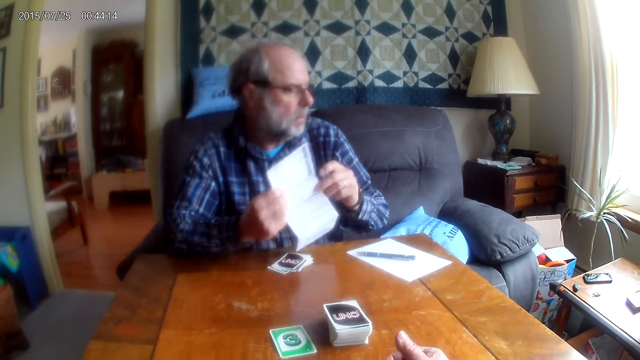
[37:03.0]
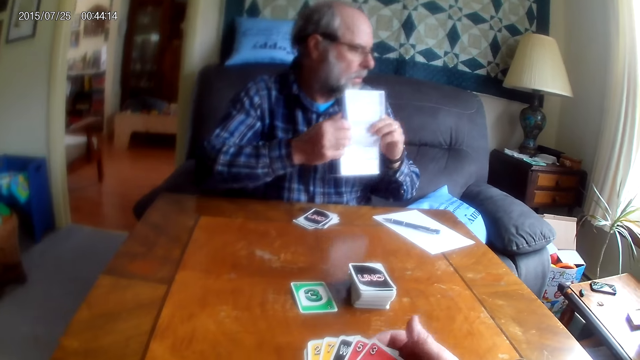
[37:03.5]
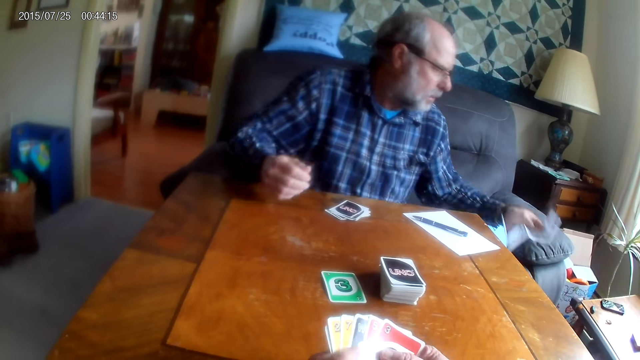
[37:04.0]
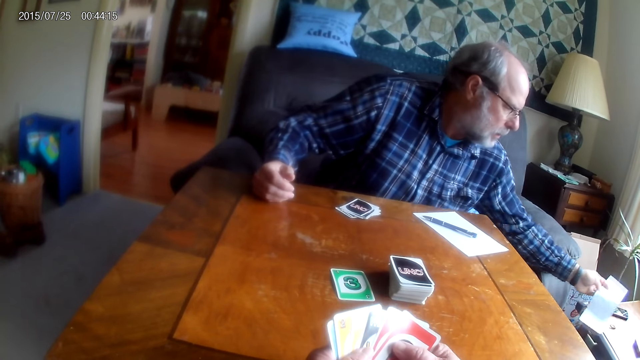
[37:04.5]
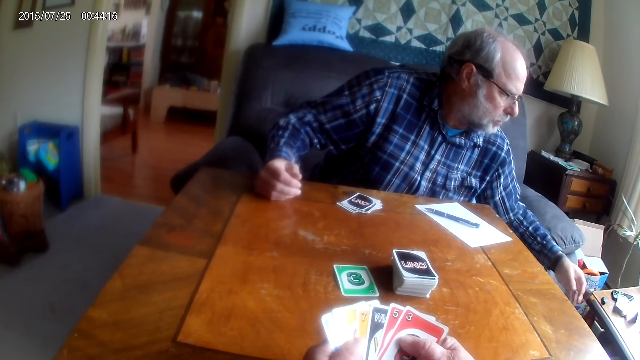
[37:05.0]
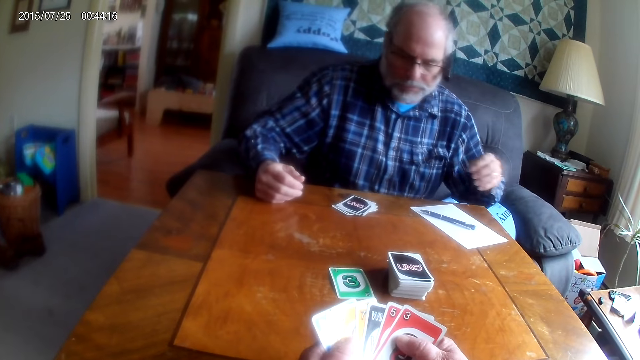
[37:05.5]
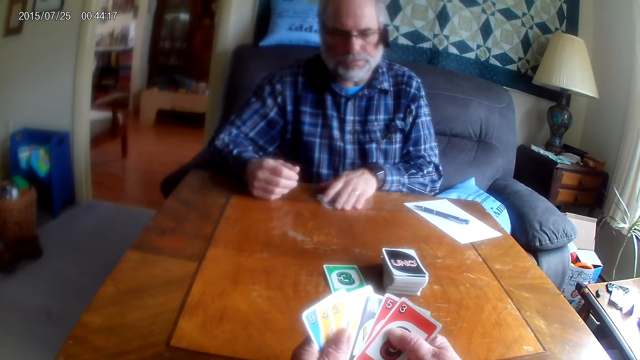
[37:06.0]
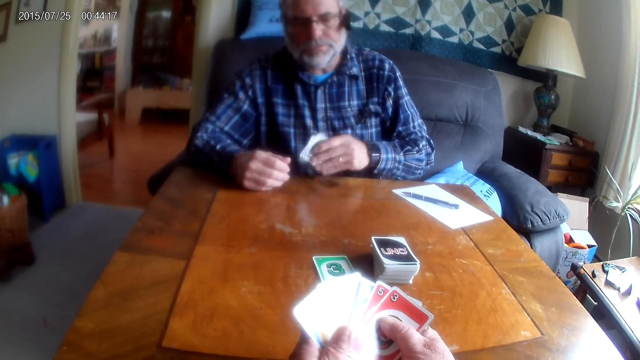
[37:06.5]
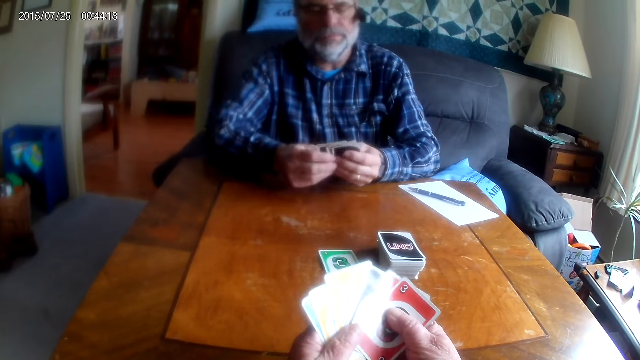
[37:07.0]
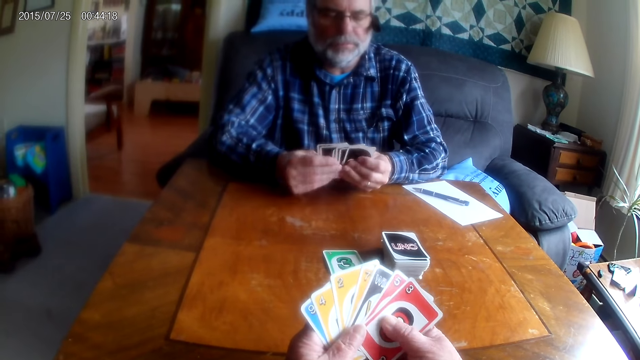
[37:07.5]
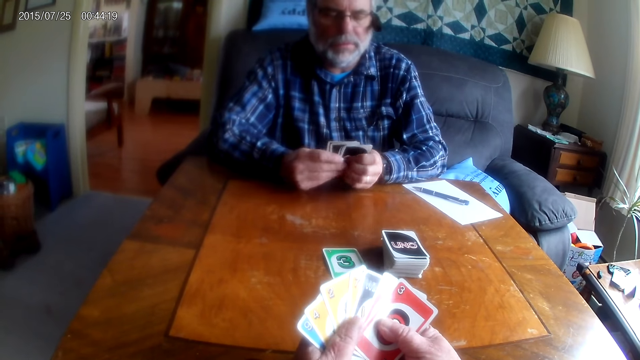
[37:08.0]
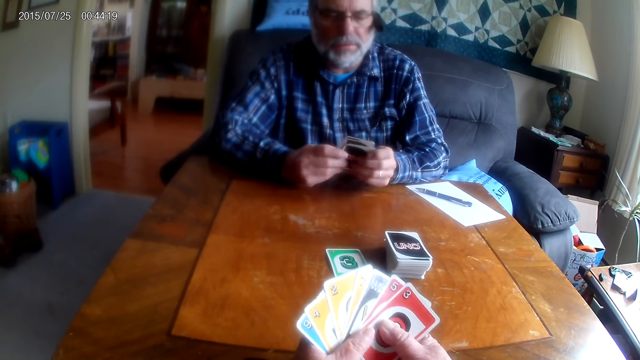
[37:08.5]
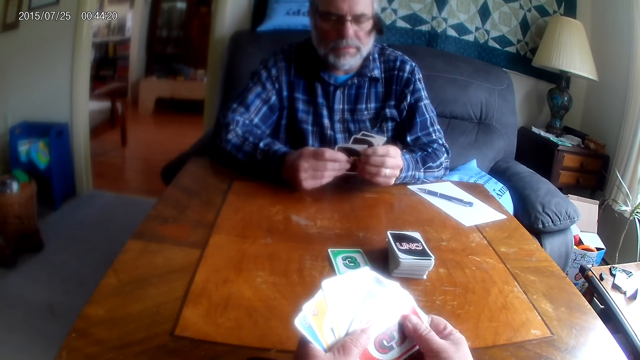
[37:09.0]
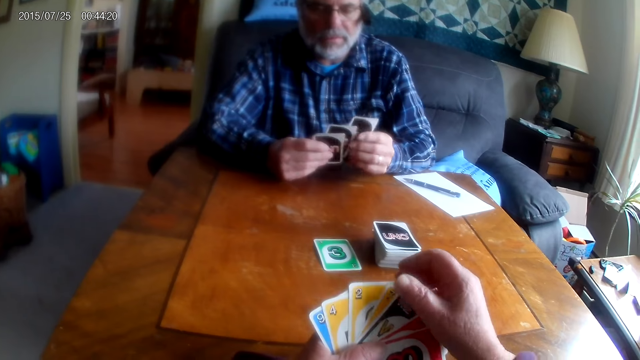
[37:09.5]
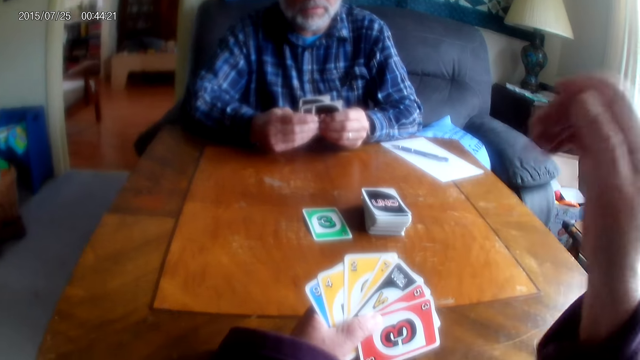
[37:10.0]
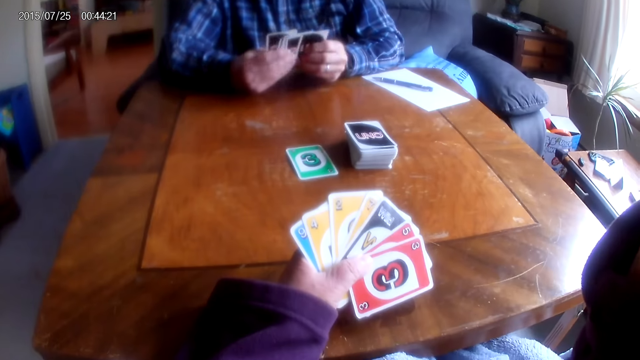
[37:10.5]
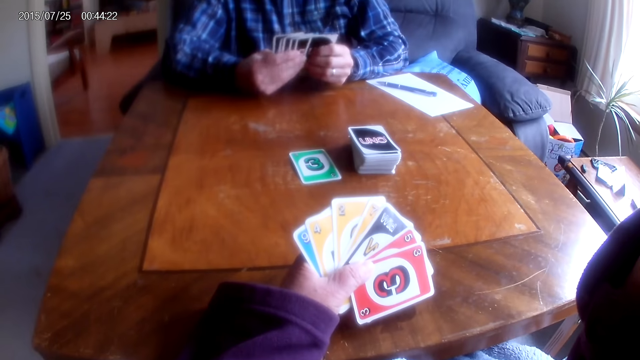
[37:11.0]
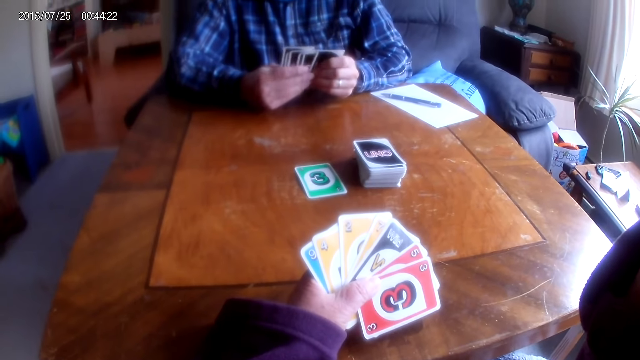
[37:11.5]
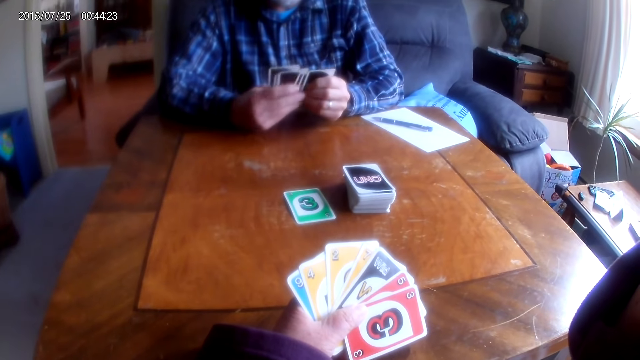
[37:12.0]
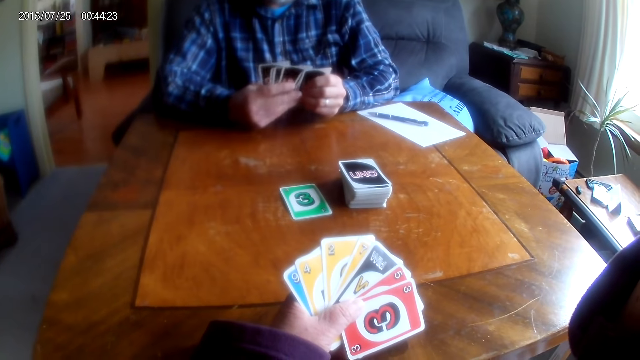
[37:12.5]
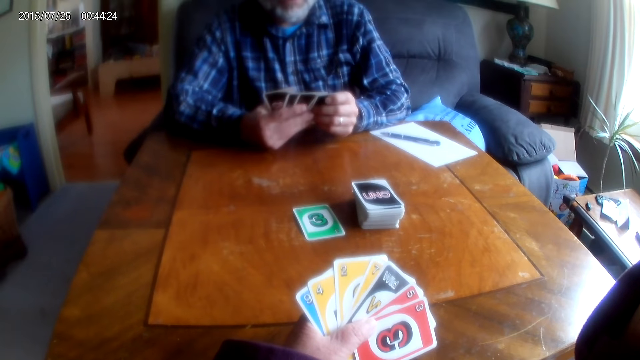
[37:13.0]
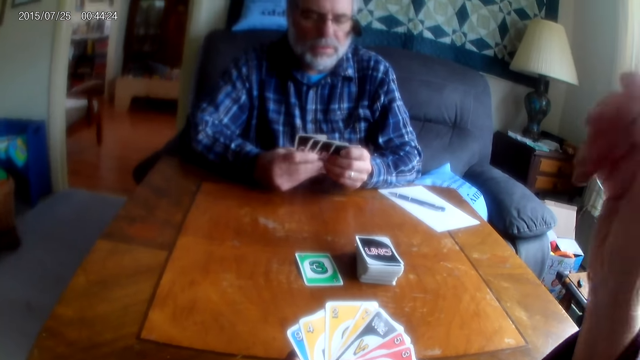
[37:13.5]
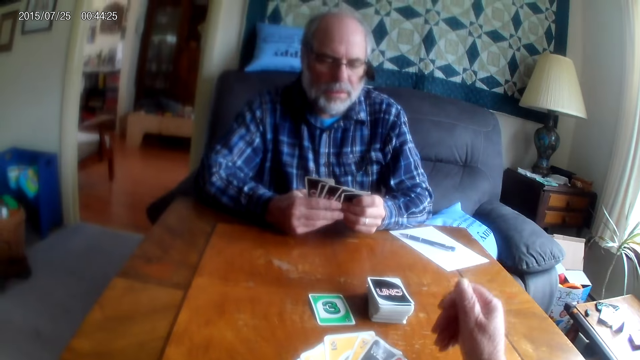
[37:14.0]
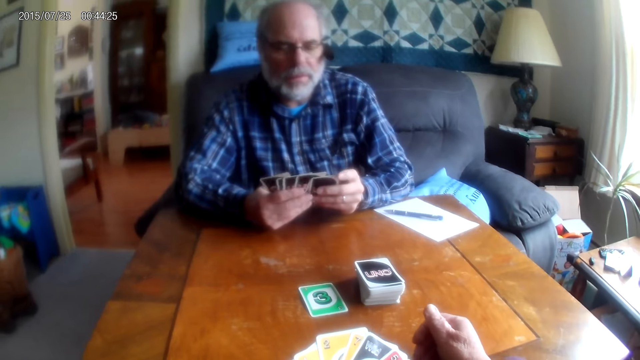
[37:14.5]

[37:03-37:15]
The man places the paper on the table. The camera wearer picks the cards from the table. He holds the cards in his hands and arranges the cards. The man arranges the cards.

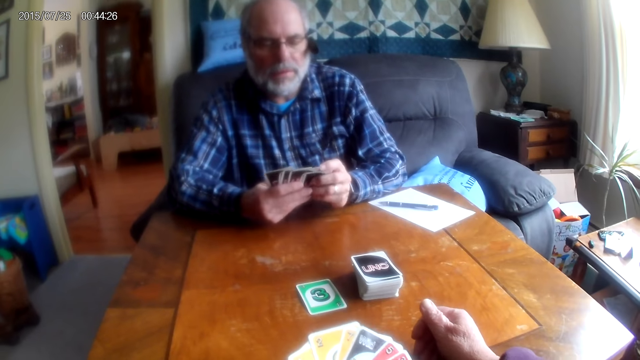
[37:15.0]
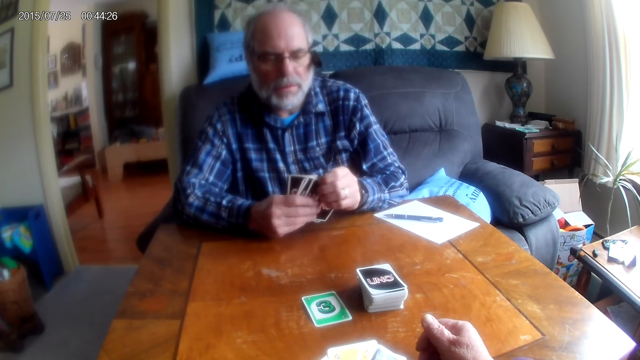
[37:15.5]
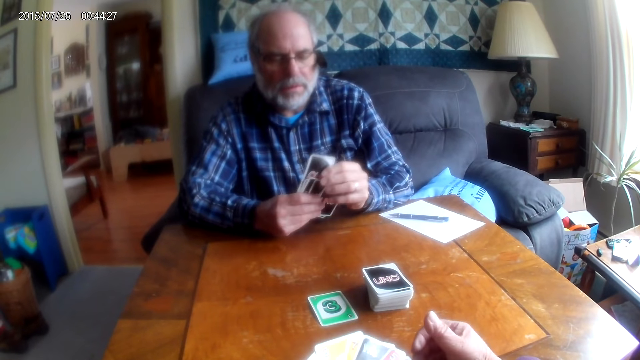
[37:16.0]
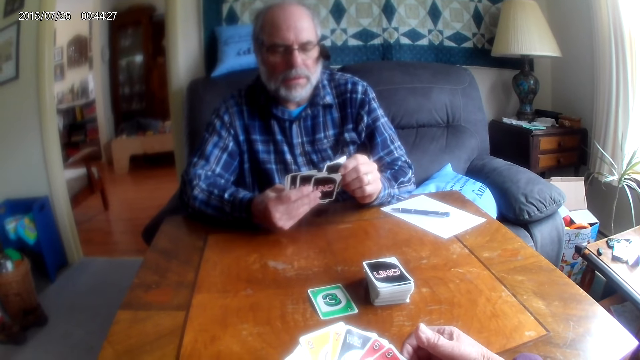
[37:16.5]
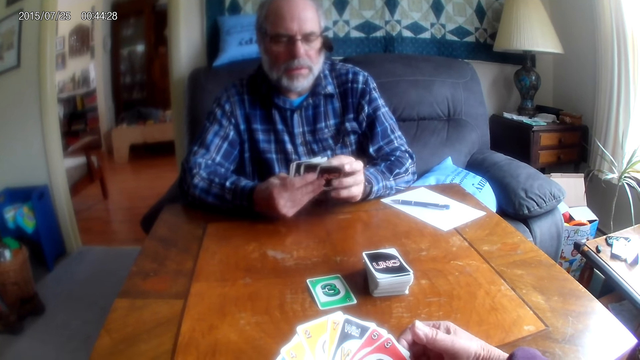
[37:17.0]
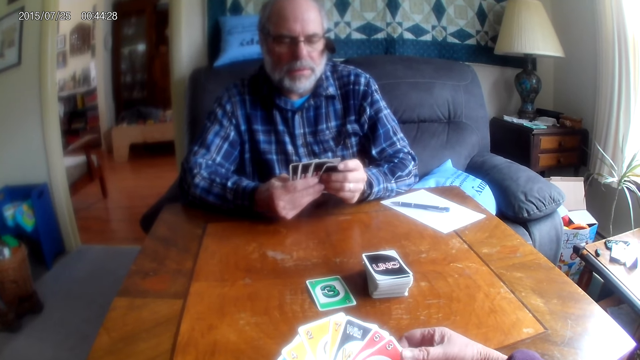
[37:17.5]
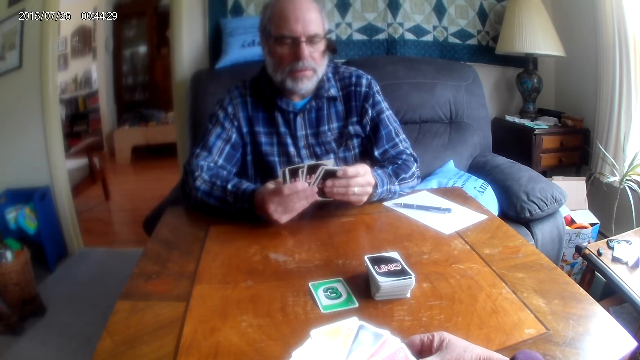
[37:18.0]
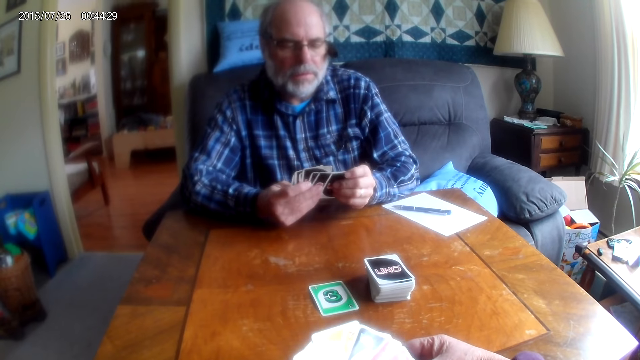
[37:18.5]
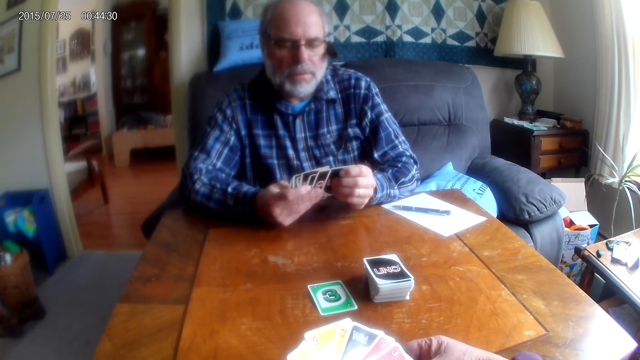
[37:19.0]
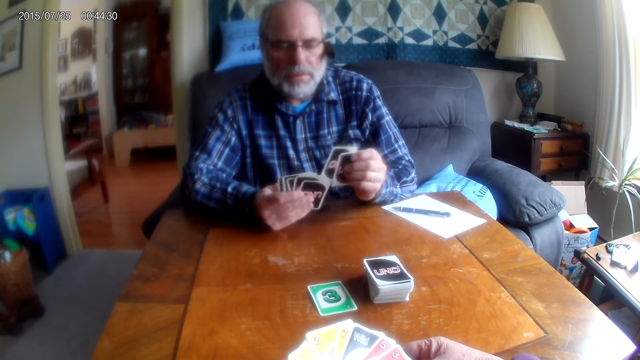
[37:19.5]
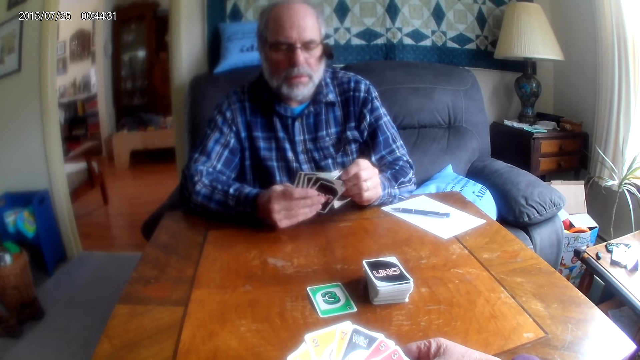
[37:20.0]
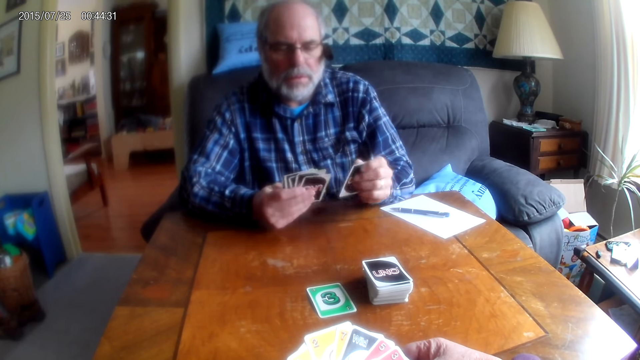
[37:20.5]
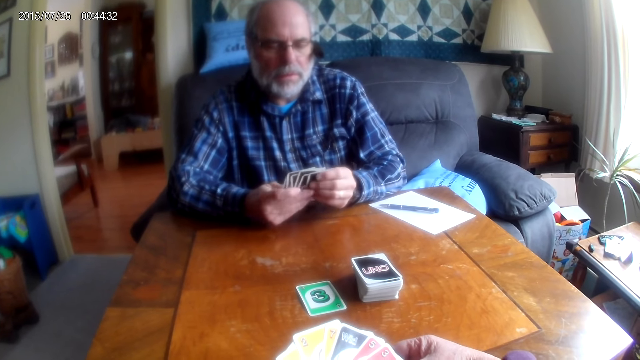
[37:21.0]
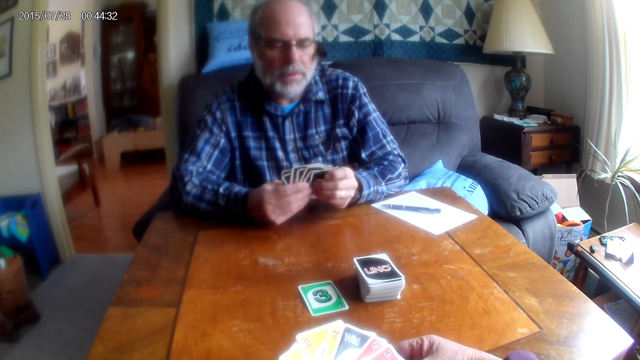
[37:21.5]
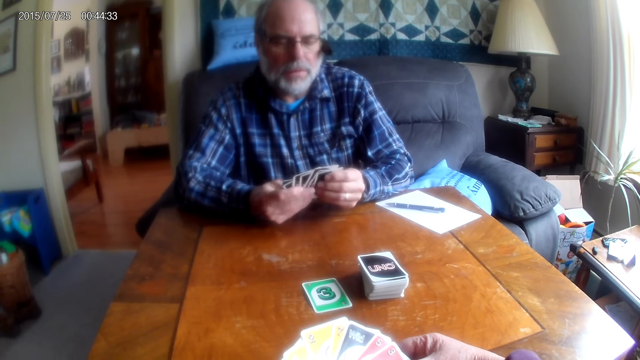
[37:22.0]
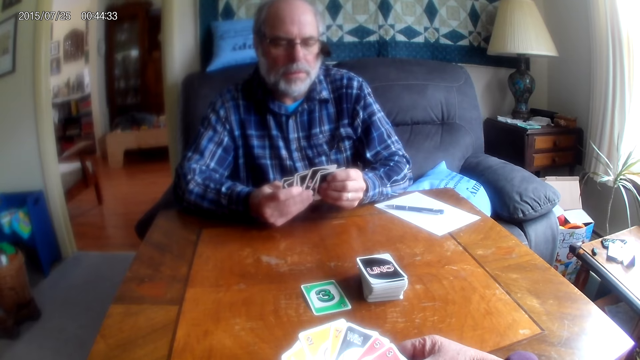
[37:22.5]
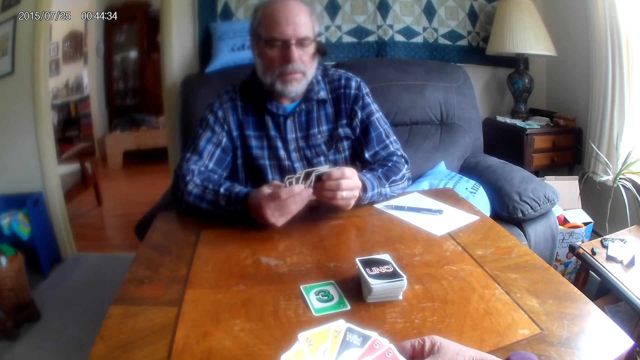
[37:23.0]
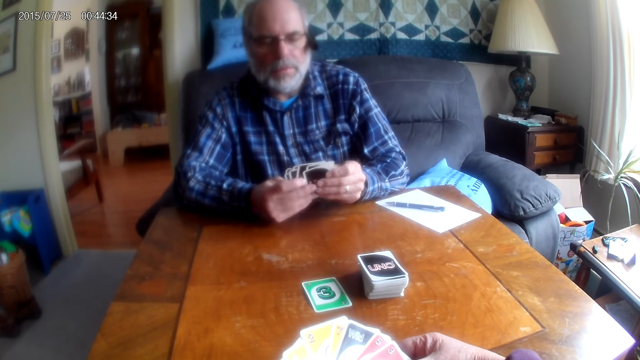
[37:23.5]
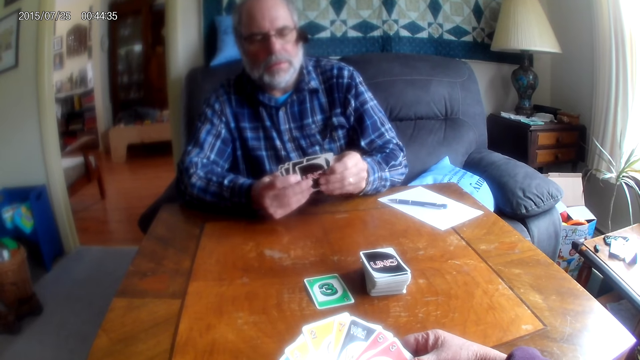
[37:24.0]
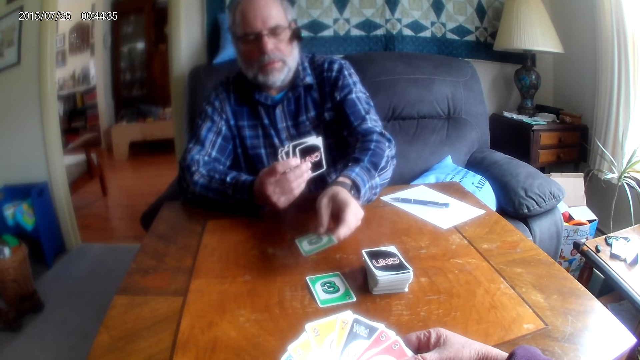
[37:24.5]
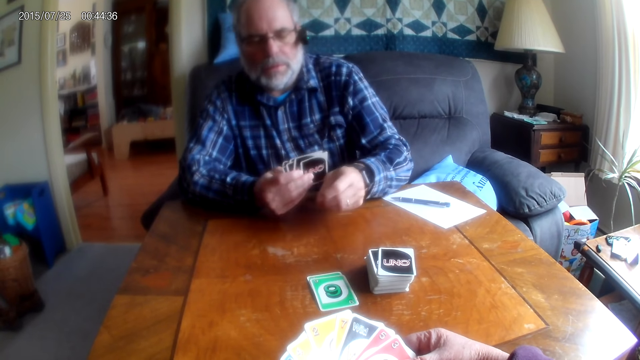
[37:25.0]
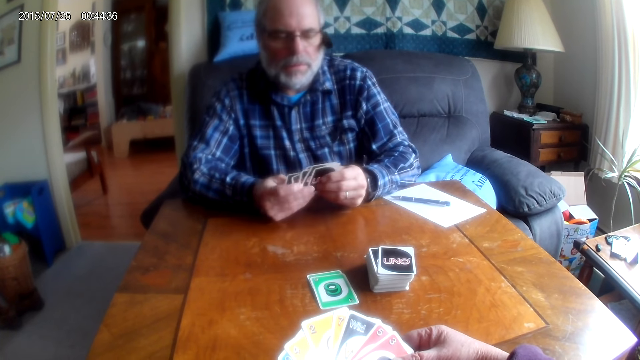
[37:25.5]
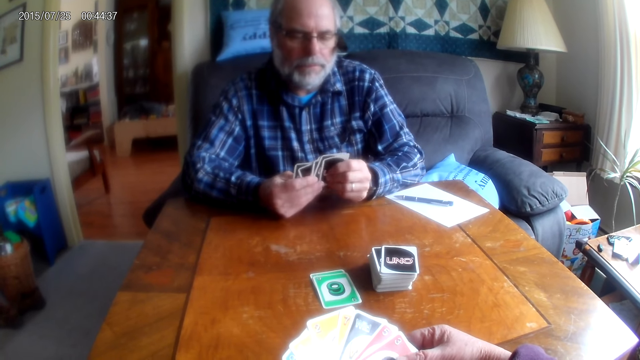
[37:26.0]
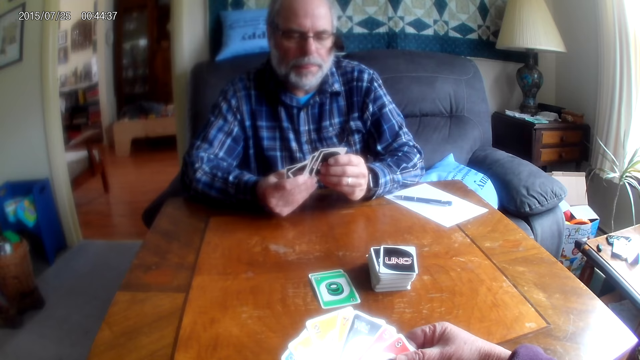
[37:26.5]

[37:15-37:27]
A person shuffles the cards in his hands. The person places a card on the table.
